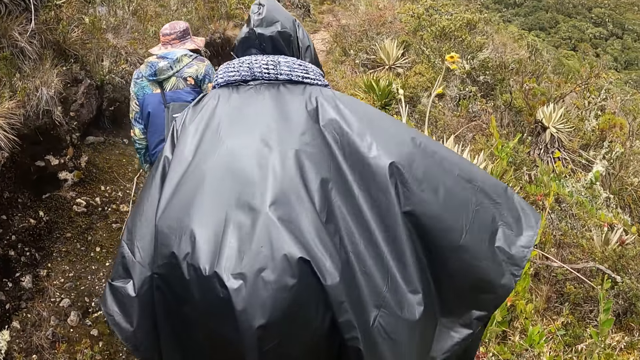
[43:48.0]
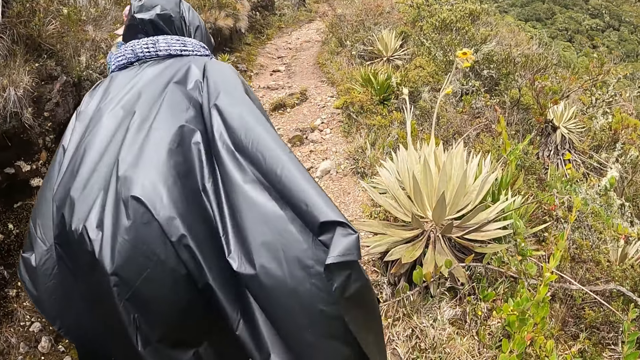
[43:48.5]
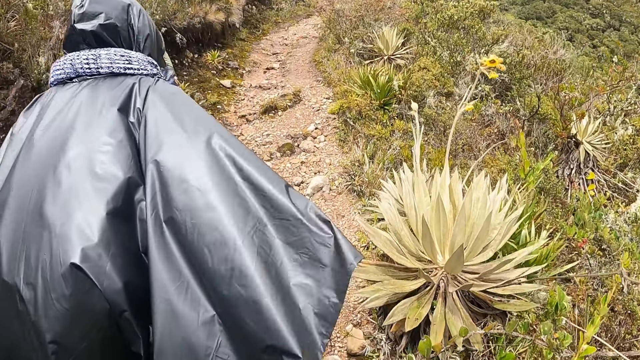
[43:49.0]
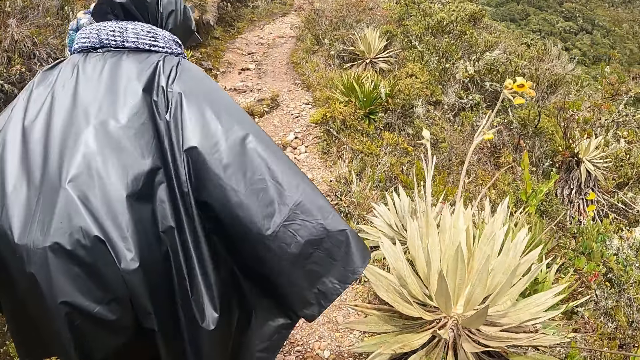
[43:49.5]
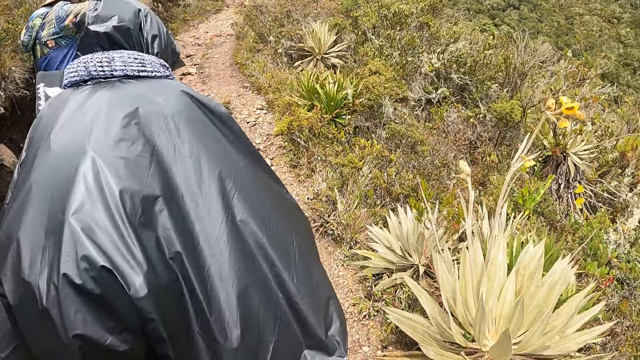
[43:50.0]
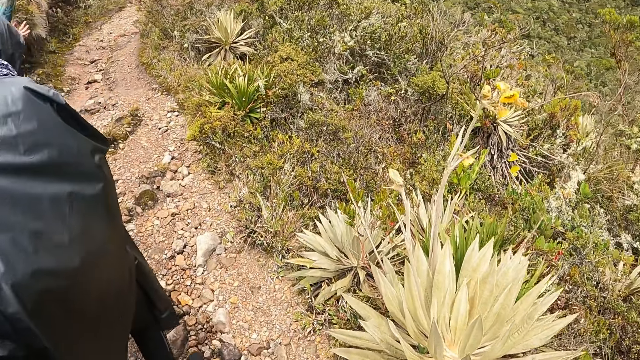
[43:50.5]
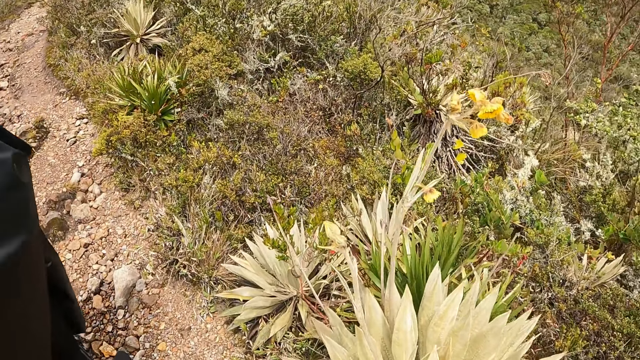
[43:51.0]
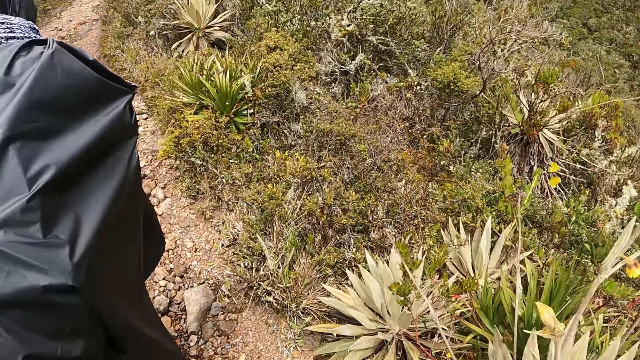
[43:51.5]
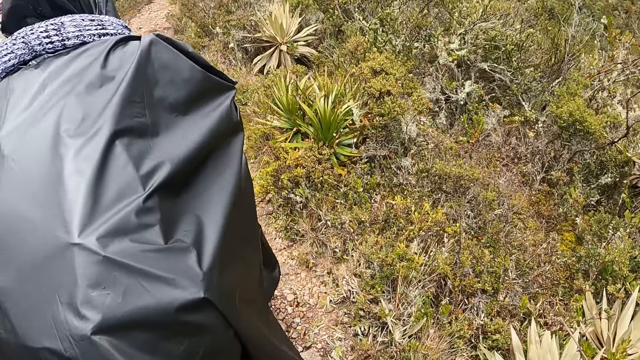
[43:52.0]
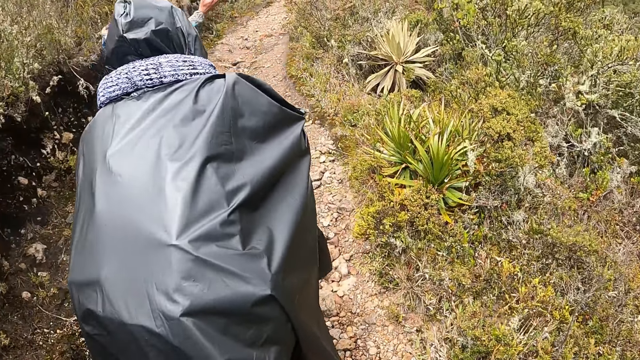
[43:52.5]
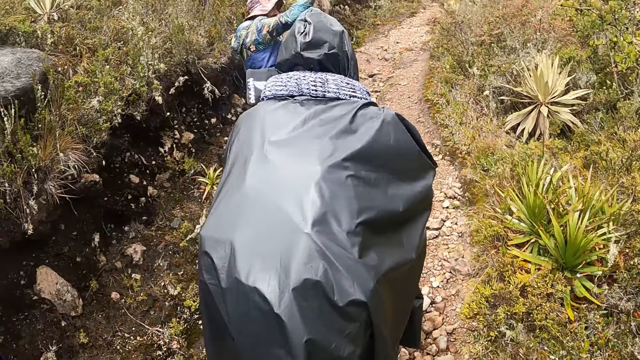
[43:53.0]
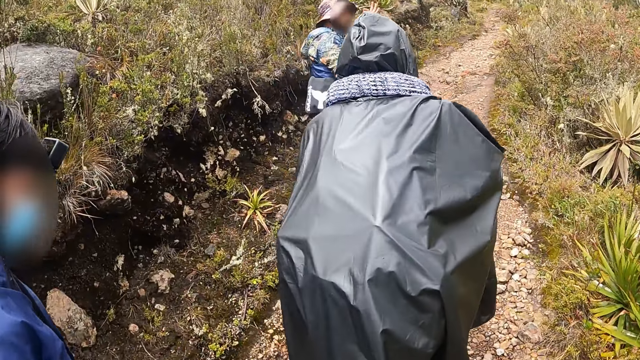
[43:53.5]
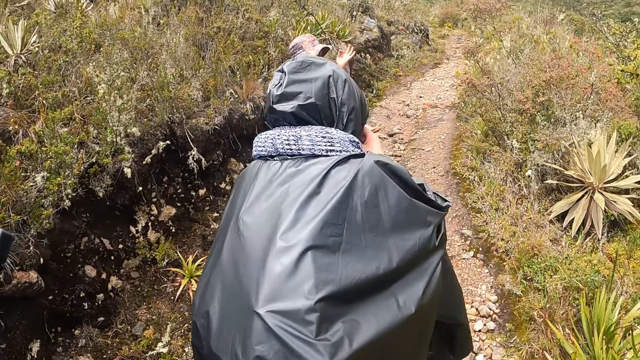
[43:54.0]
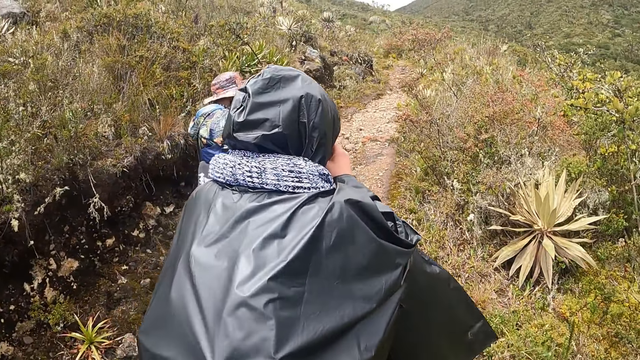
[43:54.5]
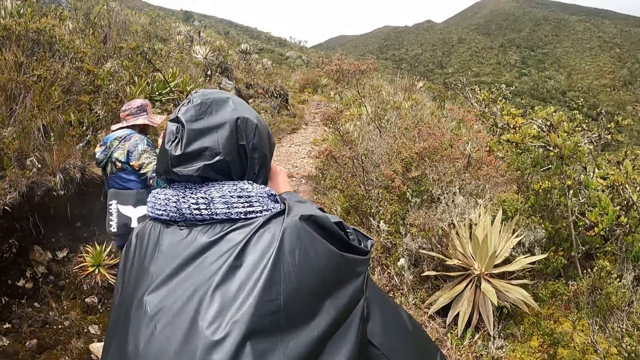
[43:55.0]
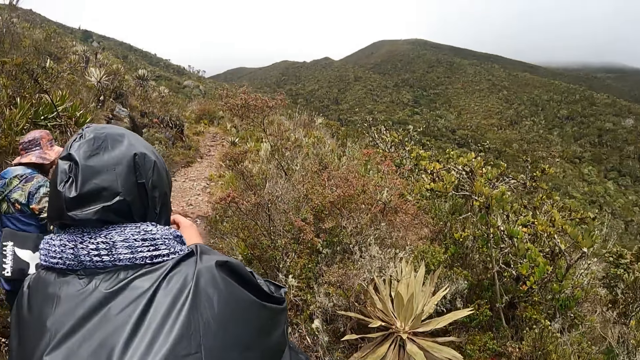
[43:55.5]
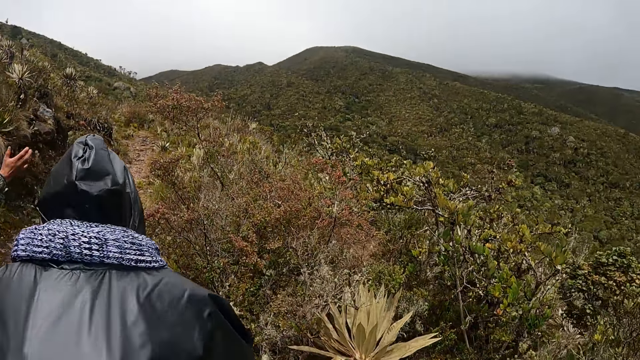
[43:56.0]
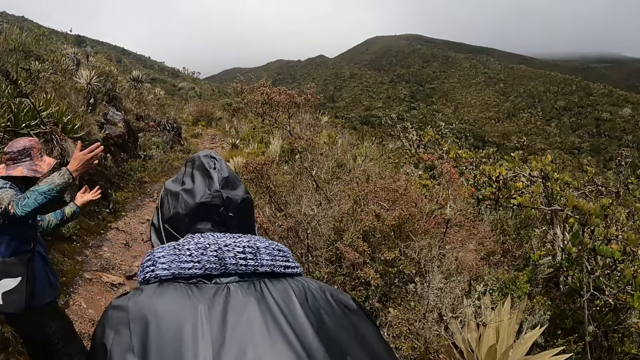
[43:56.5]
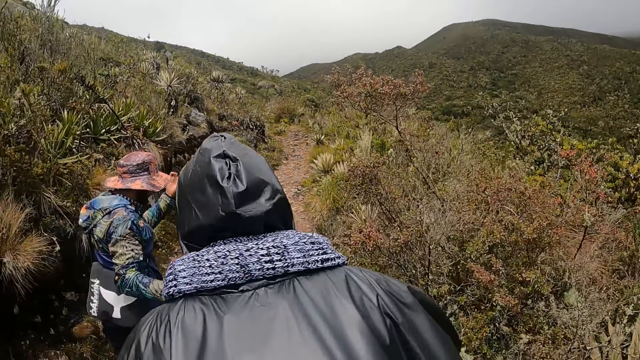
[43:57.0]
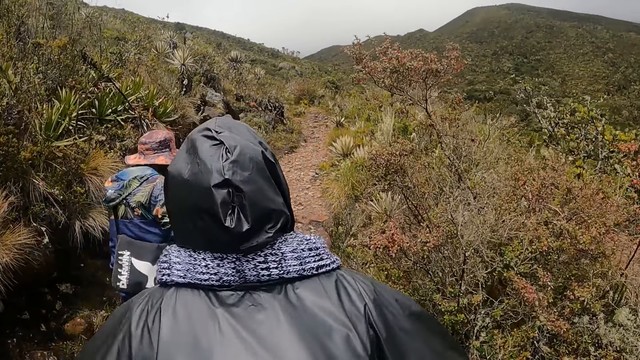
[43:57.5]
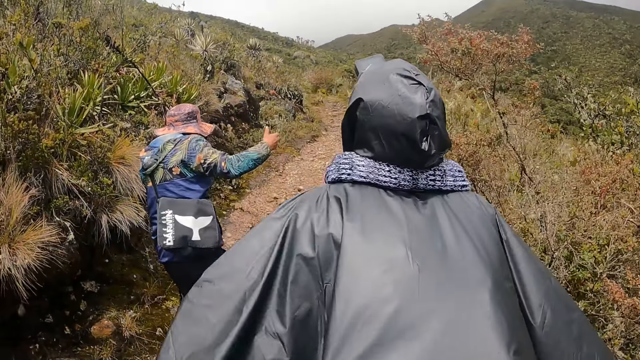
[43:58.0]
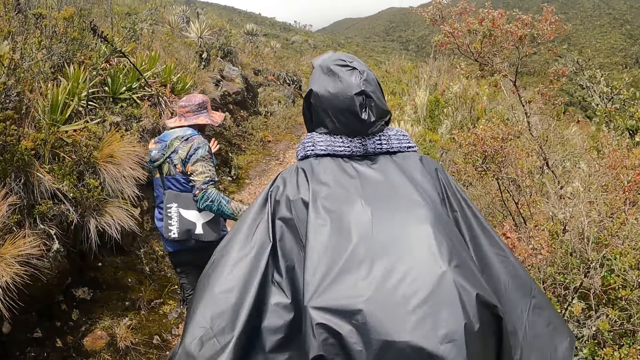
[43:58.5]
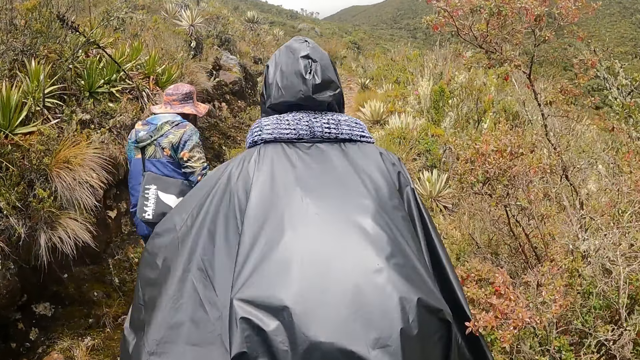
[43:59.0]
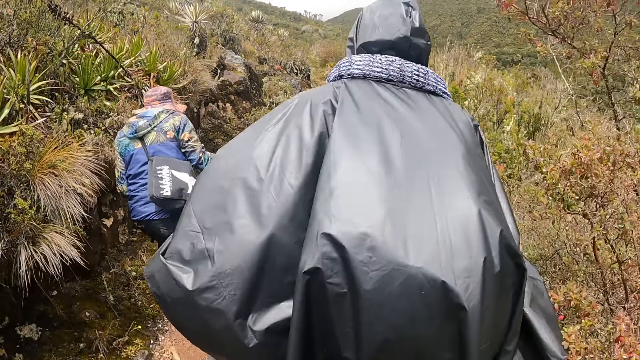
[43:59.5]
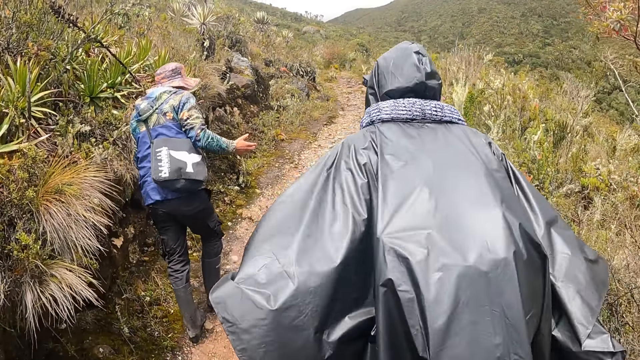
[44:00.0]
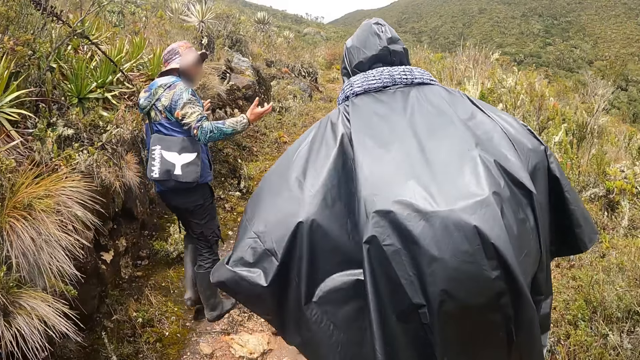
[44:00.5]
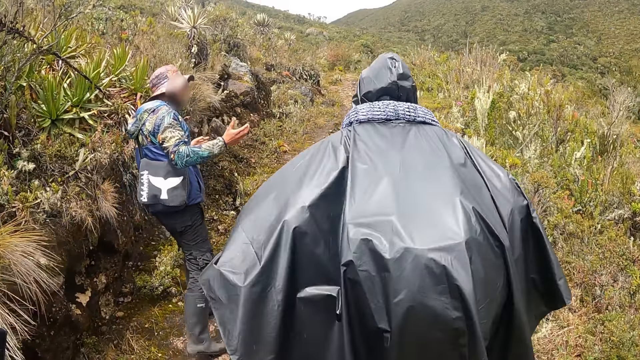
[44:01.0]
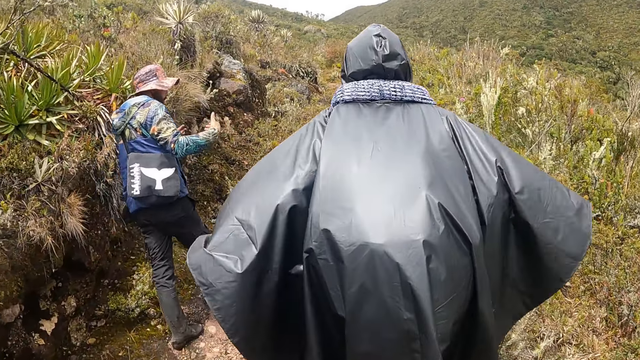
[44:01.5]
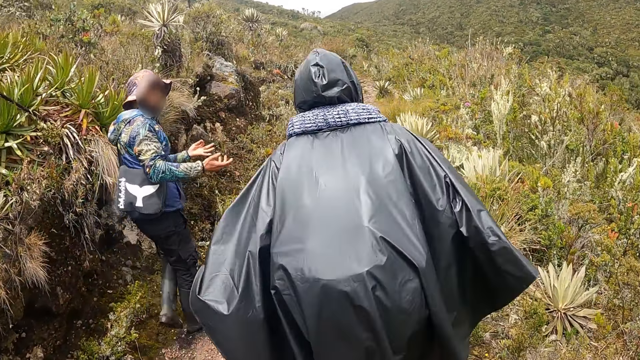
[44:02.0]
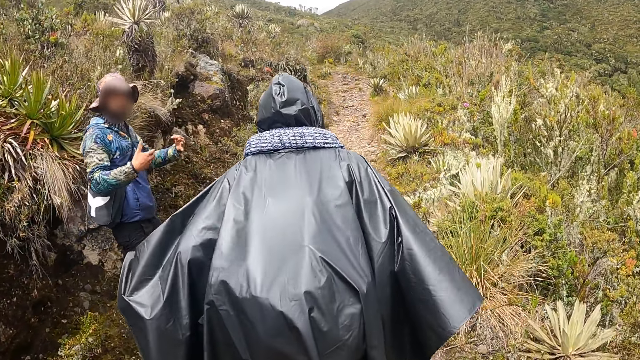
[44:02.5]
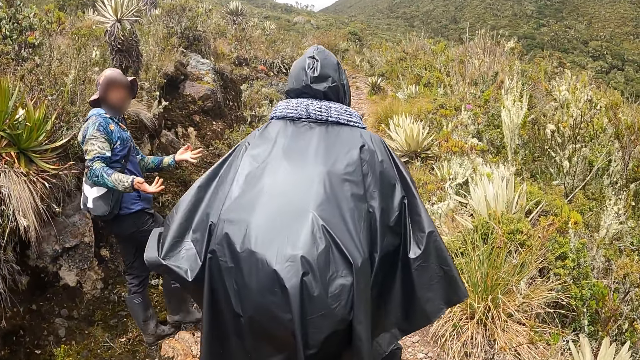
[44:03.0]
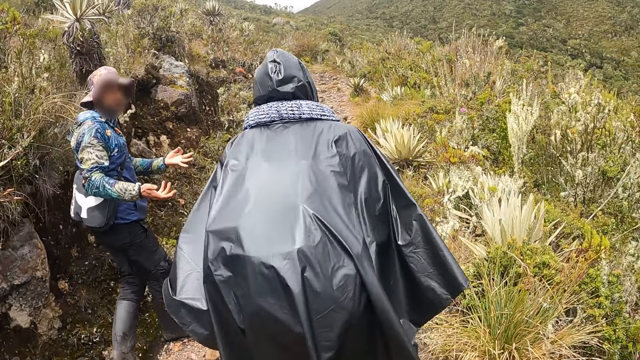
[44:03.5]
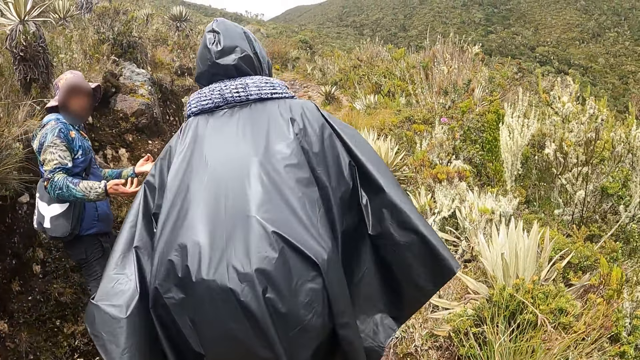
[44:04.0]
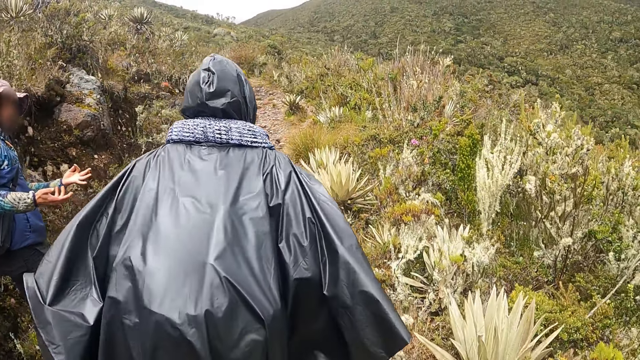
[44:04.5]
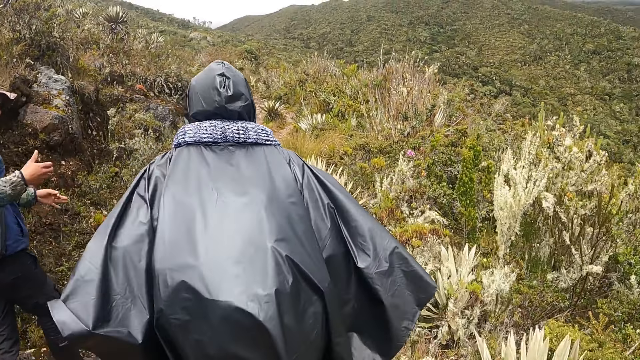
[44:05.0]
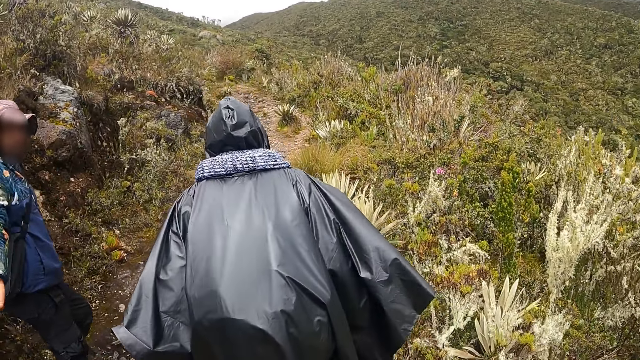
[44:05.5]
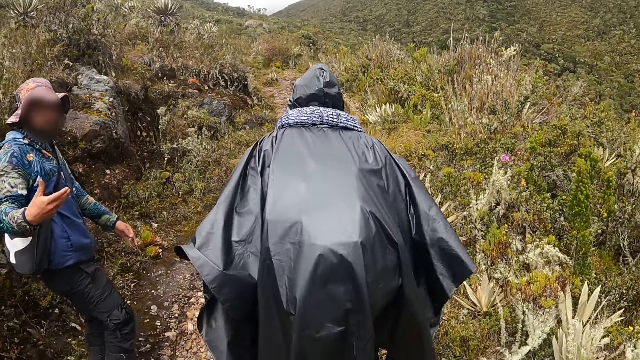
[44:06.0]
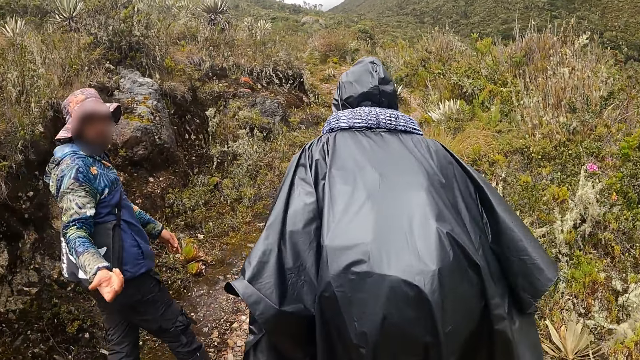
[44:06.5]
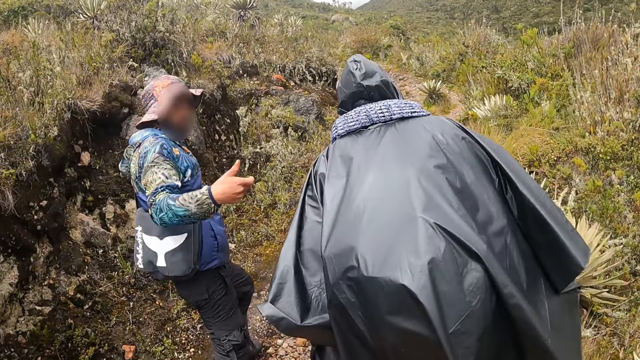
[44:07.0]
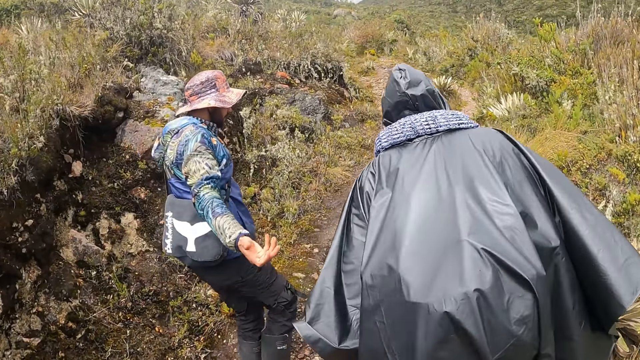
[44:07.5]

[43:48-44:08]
A person shows hand gestures. The camera wearer walks uphill.
